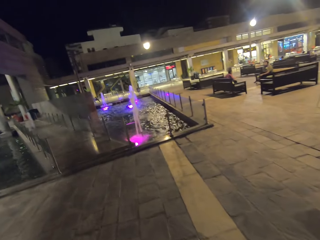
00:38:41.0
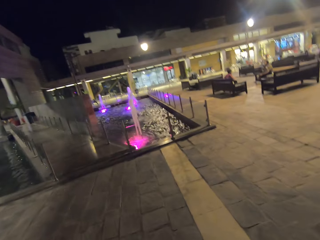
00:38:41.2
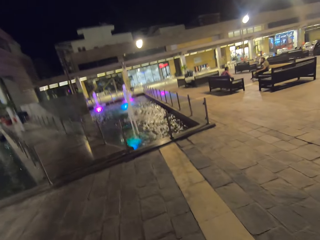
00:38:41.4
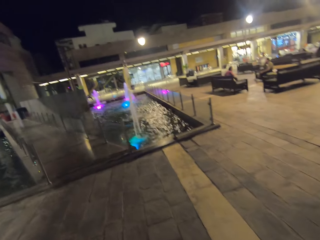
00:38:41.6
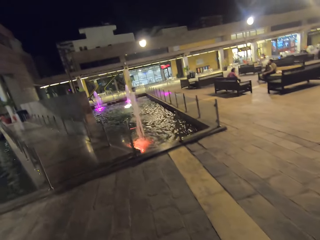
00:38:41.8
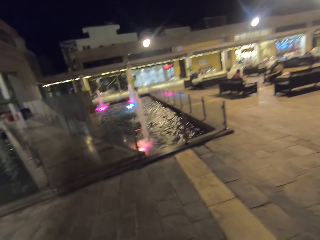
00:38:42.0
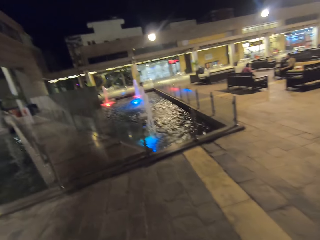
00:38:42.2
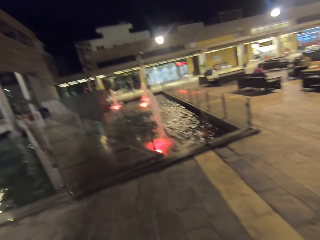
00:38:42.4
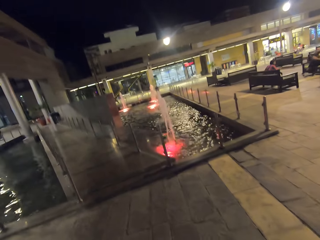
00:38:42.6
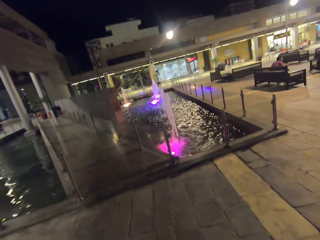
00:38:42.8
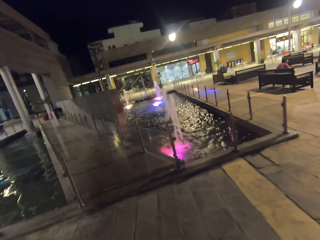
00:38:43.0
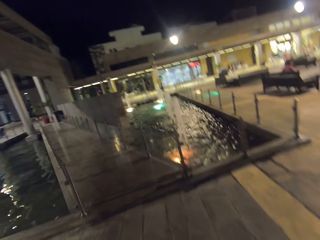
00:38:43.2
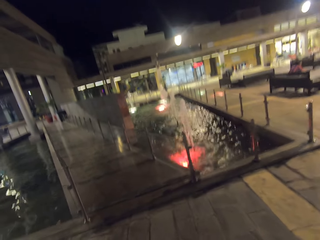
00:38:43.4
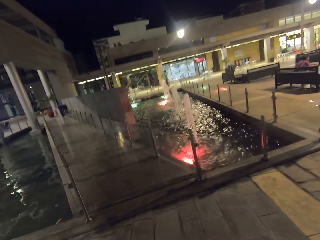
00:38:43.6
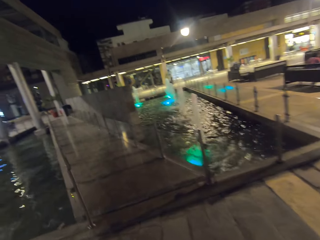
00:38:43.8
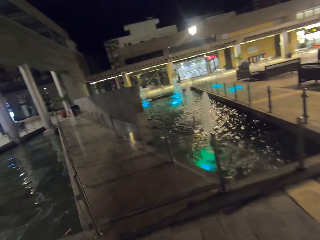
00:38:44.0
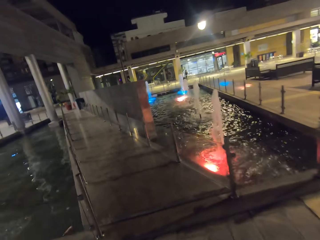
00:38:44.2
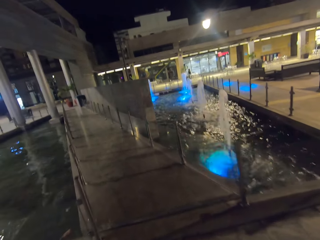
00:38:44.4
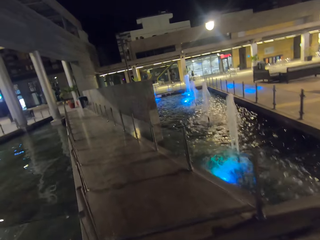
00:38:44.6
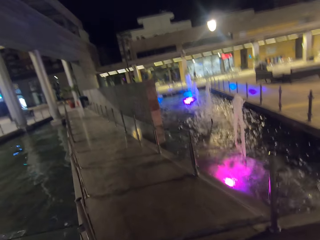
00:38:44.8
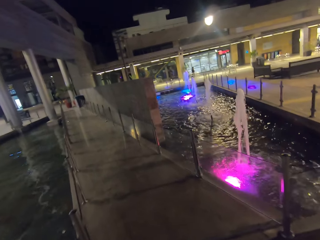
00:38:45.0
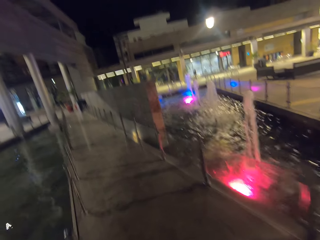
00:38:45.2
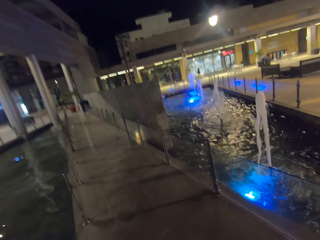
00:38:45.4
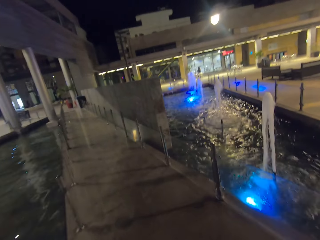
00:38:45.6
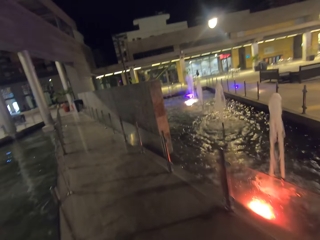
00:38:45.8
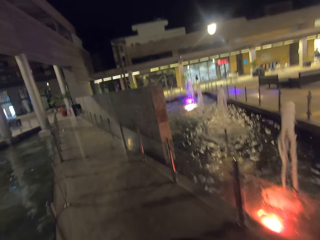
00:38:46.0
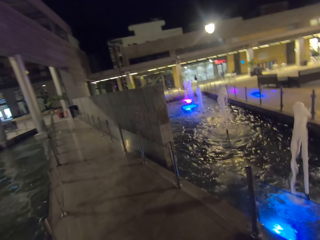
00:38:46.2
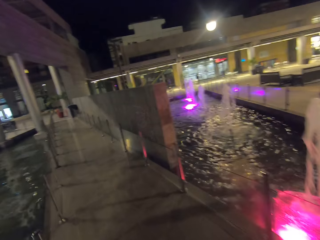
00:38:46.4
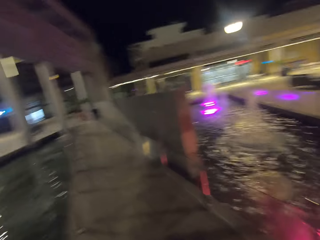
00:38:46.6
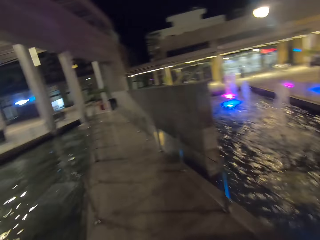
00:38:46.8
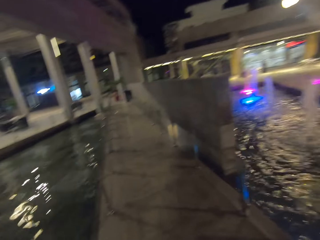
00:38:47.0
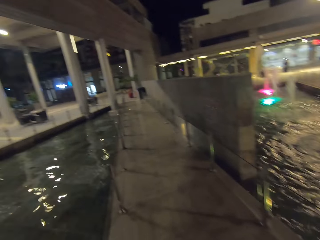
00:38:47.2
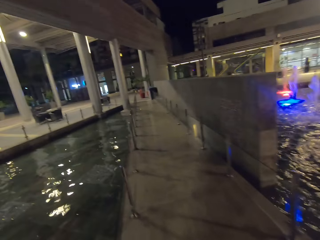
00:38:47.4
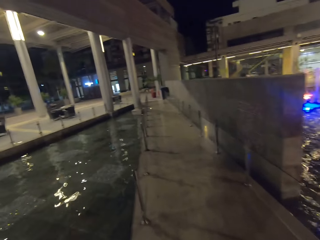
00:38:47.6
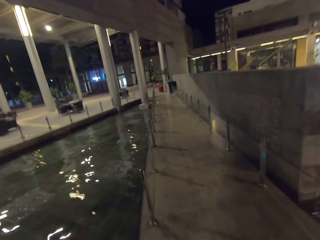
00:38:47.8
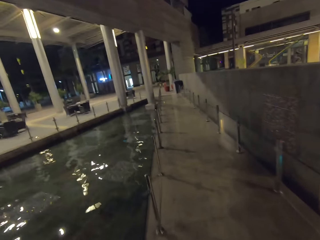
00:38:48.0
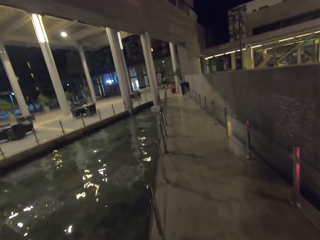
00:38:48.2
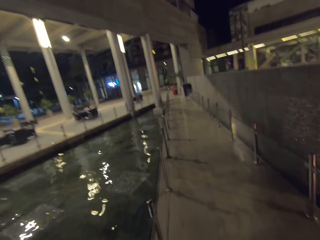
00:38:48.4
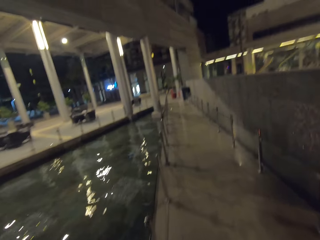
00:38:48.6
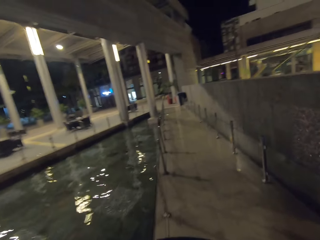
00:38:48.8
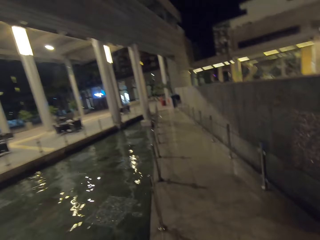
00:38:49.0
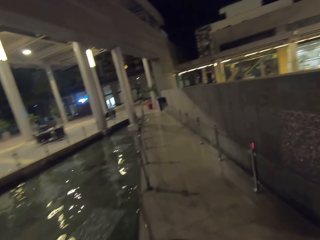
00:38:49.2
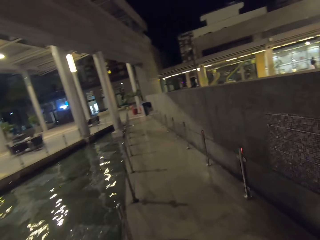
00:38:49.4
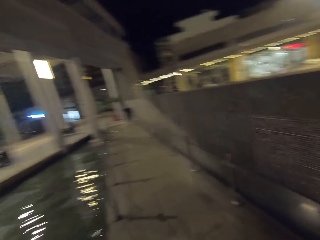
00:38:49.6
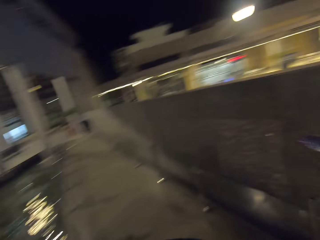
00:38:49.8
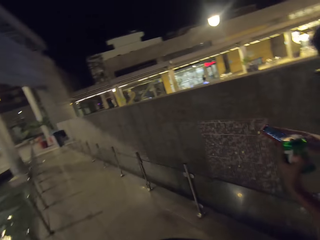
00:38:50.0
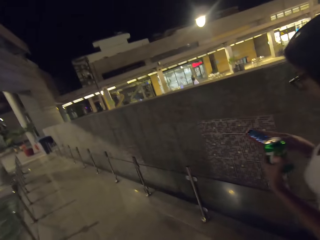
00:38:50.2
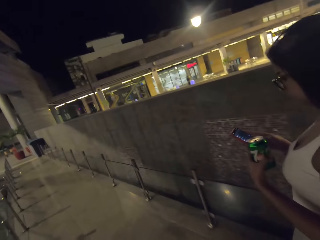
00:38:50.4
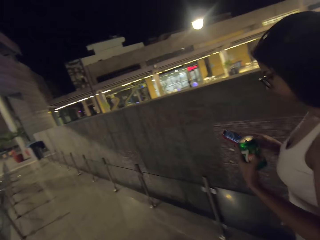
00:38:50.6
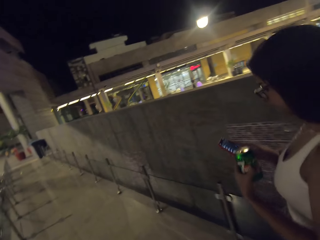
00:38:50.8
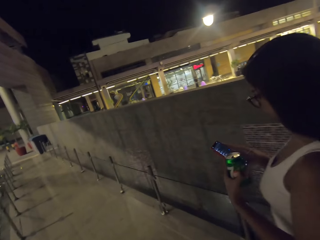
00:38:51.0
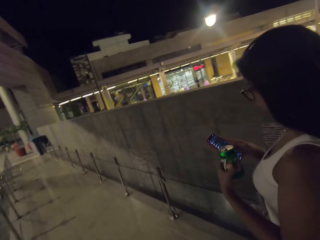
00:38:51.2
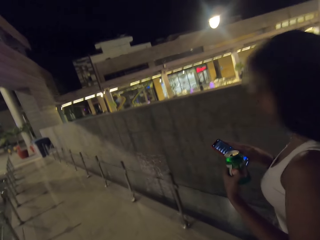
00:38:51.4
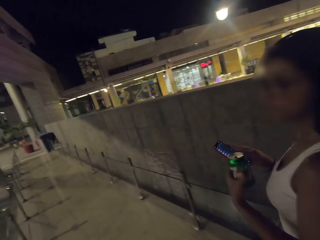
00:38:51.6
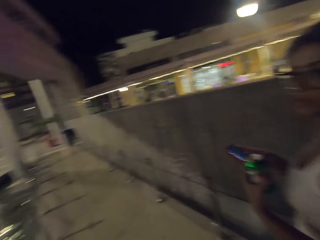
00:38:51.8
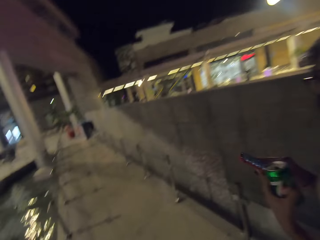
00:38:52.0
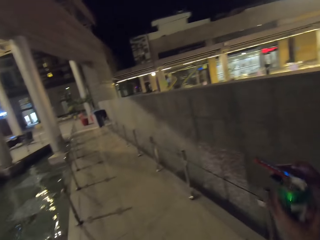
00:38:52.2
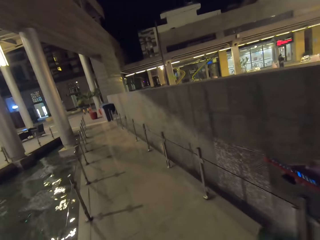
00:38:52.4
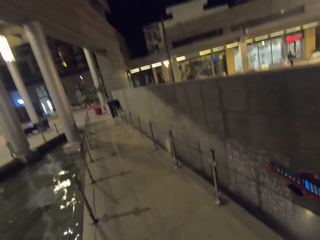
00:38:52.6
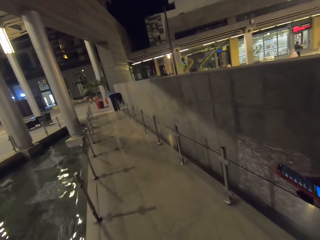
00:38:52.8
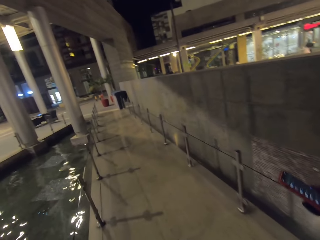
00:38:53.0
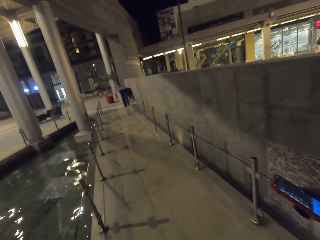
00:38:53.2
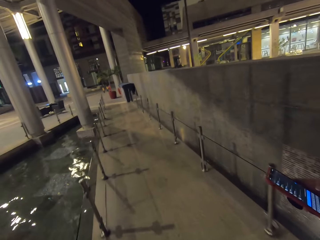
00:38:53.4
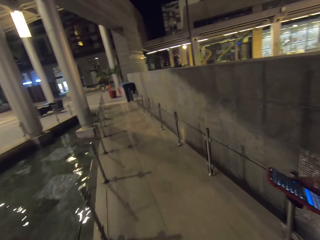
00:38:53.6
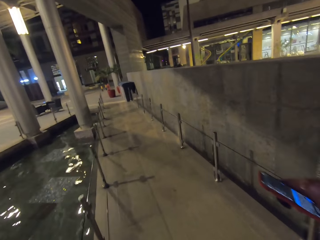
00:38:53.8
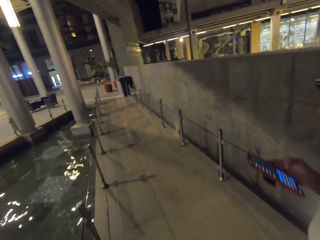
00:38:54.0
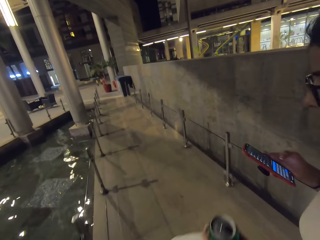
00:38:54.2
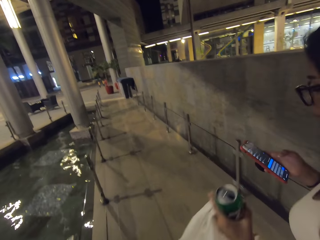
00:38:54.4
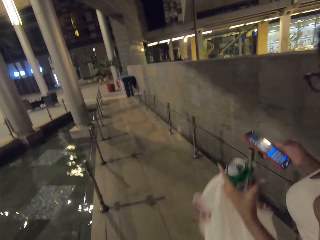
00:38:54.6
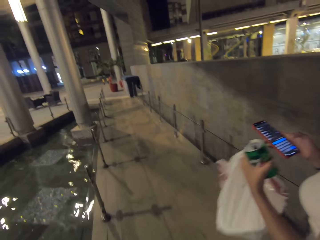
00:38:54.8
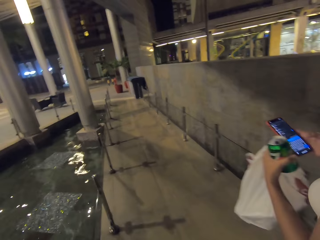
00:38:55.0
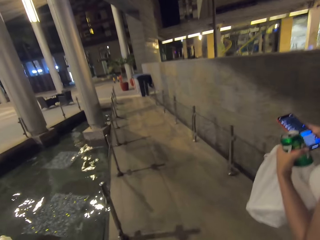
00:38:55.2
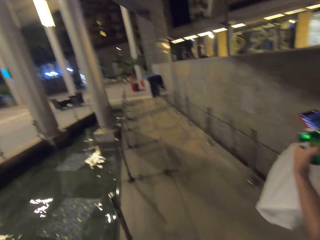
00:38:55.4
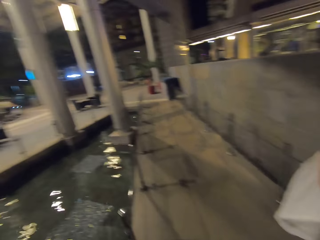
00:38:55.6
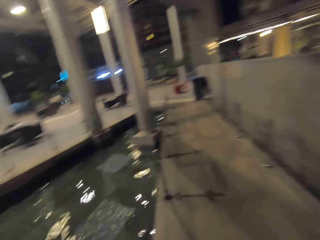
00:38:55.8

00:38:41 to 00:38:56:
The camera wearer walks inside the mall along the hallway. A woman scrolls her phone.

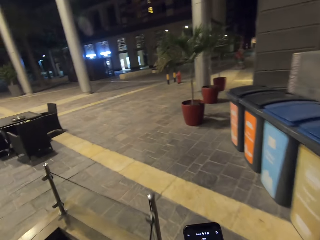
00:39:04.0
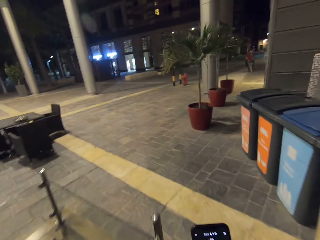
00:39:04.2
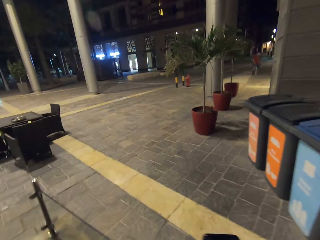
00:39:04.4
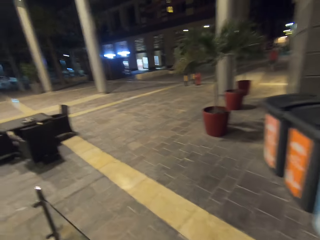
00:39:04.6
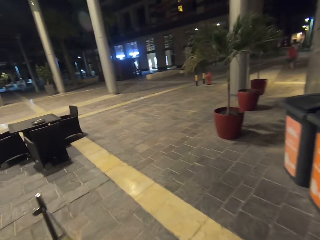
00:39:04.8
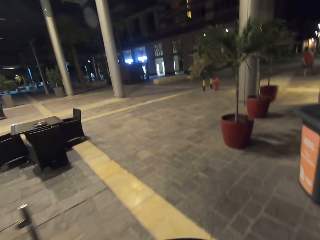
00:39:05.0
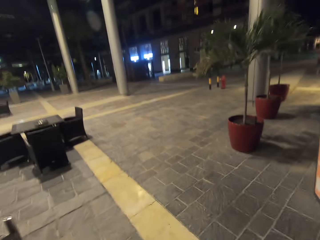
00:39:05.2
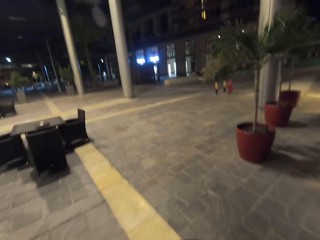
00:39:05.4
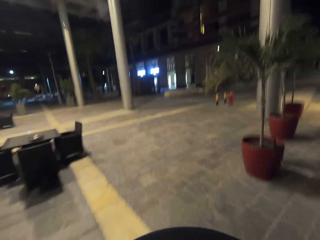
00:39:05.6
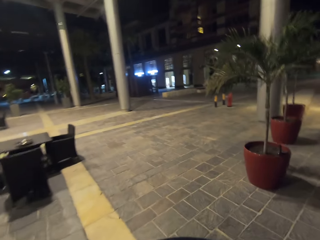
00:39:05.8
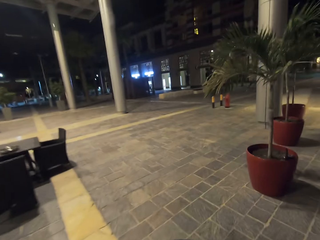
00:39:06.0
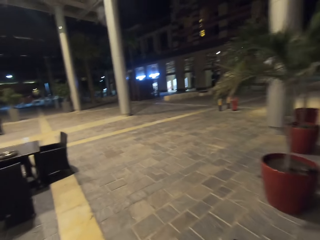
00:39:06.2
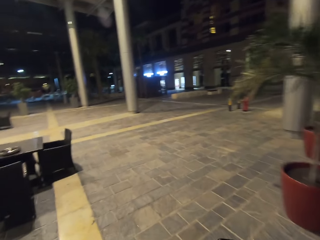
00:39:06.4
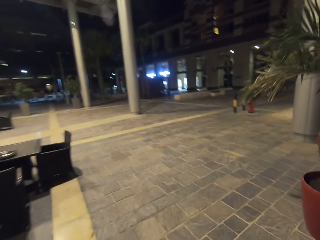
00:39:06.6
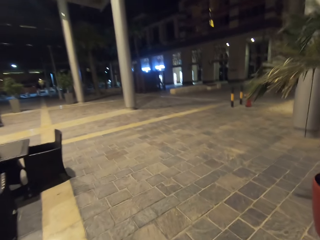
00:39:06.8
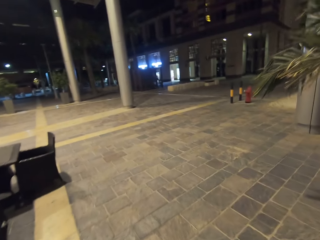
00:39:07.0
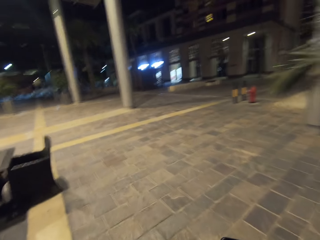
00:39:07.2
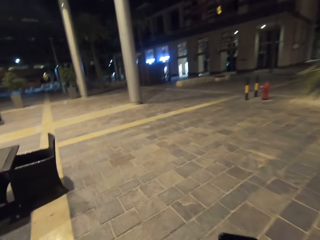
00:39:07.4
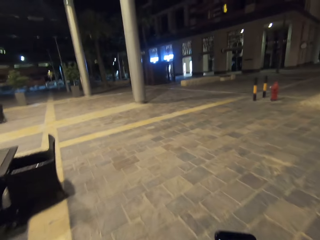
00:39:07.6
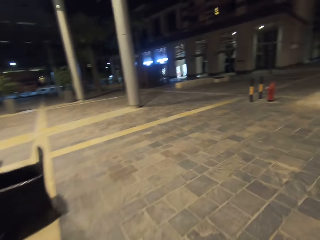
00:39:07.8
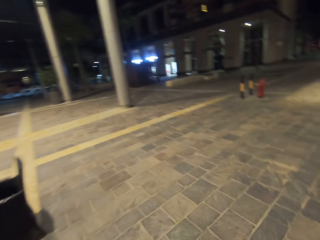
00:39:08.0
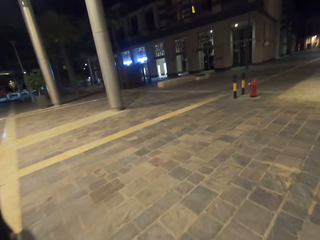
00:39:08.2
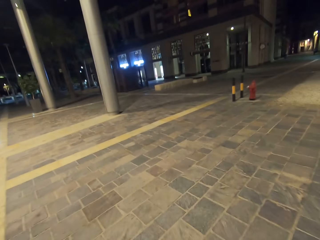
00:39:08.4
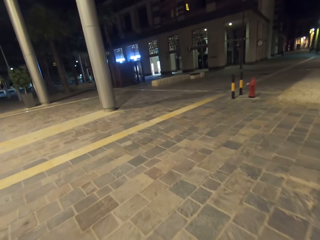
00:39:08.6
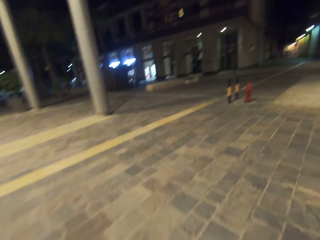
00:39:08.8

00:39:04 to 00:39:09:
The camera wearer and a woman walk across the streets.
